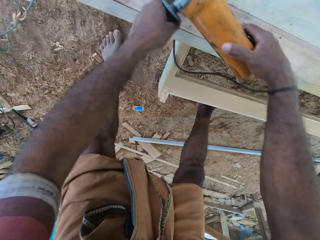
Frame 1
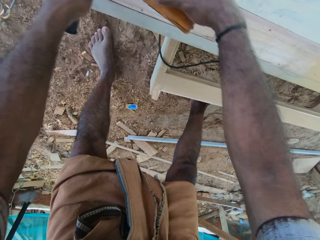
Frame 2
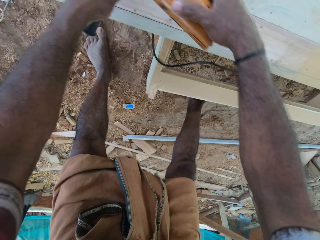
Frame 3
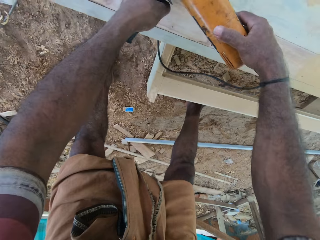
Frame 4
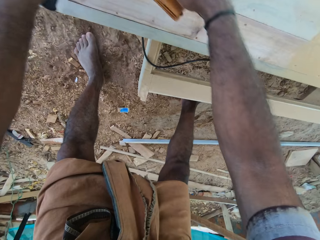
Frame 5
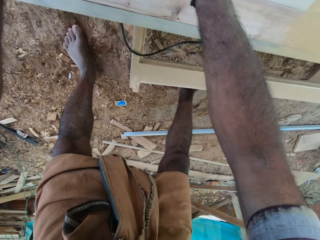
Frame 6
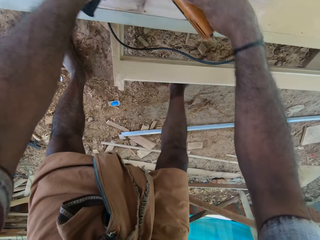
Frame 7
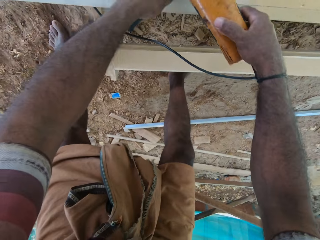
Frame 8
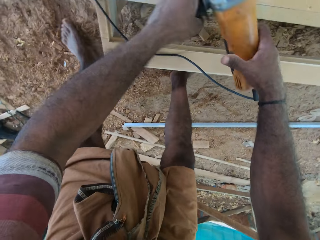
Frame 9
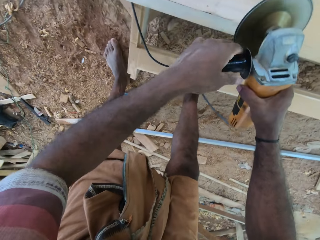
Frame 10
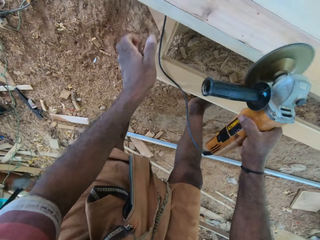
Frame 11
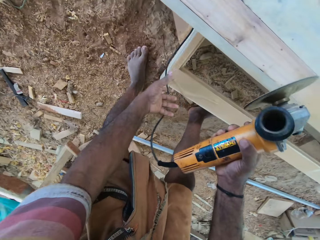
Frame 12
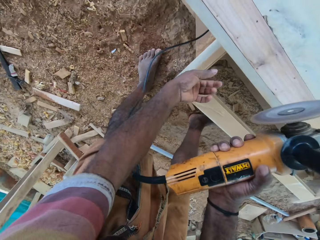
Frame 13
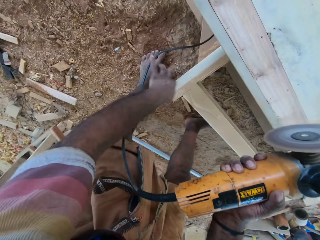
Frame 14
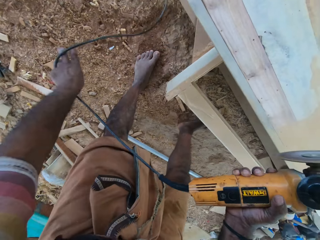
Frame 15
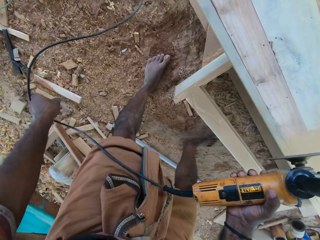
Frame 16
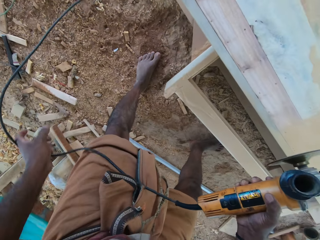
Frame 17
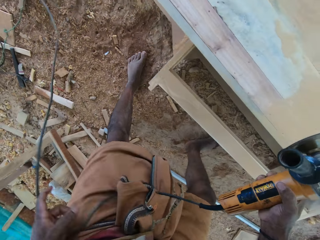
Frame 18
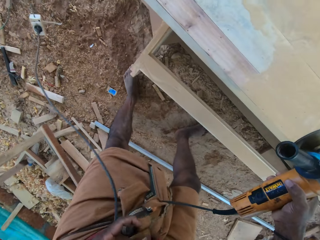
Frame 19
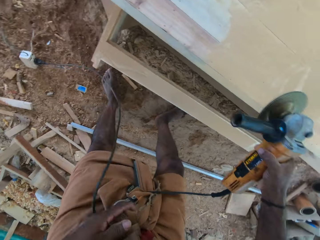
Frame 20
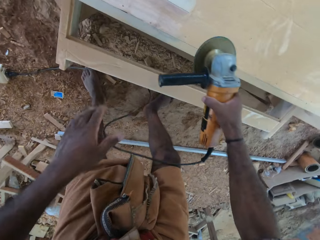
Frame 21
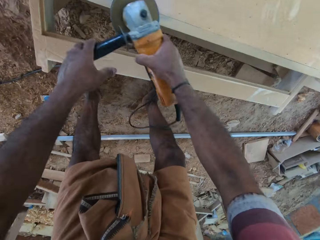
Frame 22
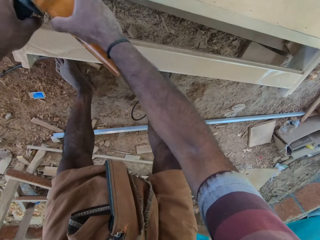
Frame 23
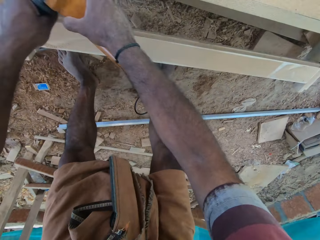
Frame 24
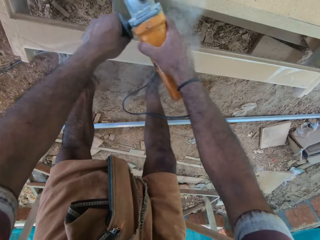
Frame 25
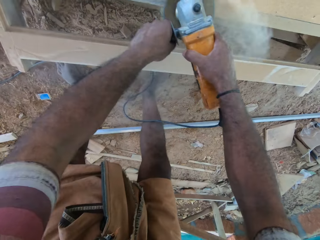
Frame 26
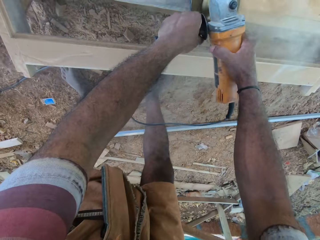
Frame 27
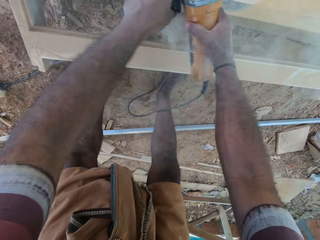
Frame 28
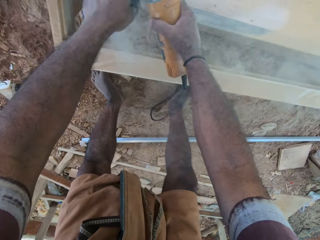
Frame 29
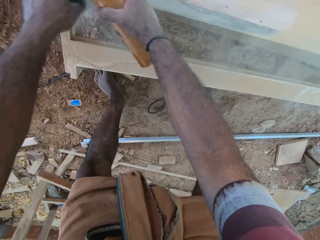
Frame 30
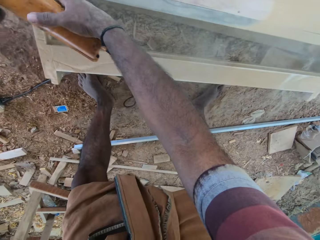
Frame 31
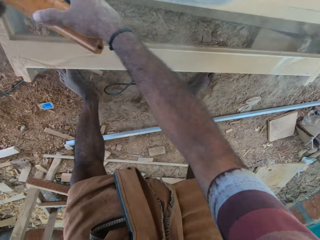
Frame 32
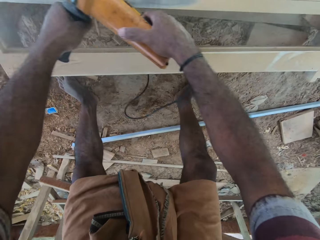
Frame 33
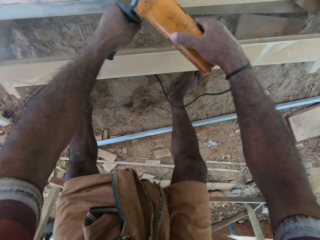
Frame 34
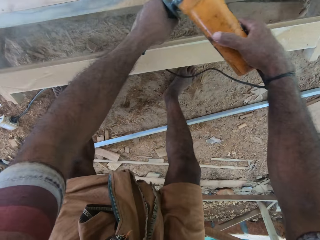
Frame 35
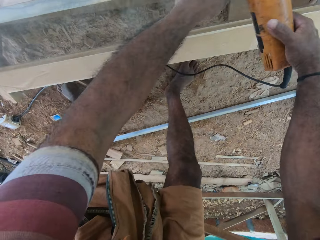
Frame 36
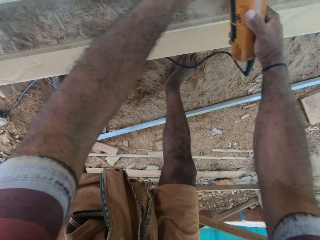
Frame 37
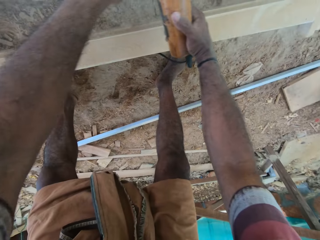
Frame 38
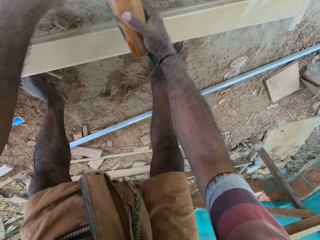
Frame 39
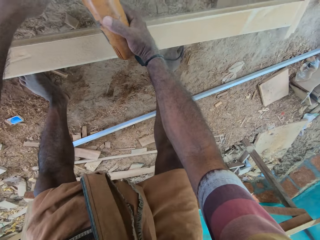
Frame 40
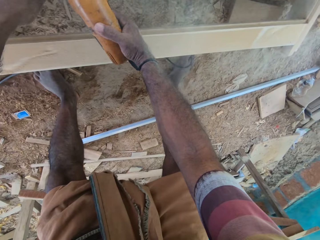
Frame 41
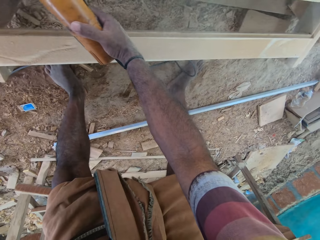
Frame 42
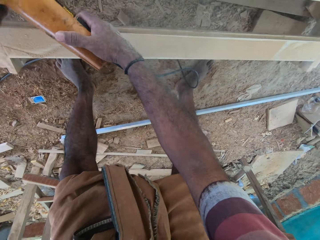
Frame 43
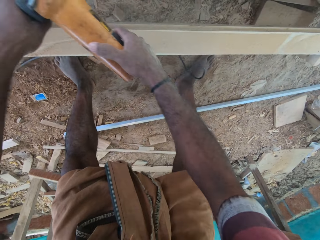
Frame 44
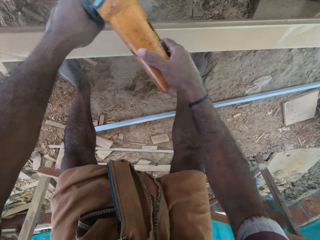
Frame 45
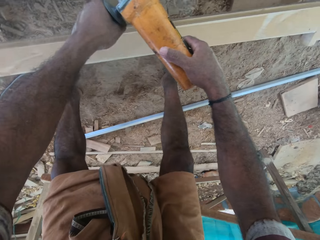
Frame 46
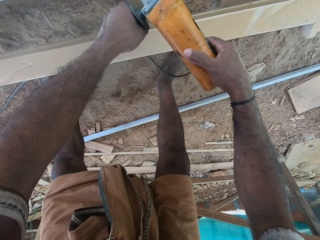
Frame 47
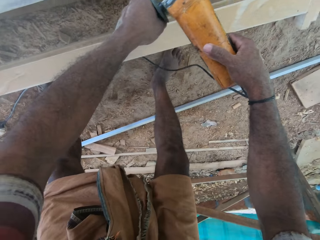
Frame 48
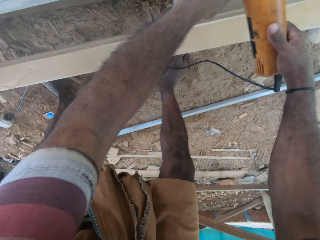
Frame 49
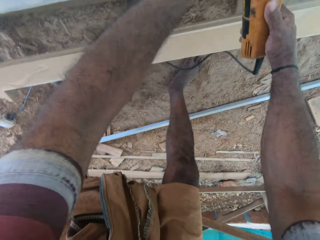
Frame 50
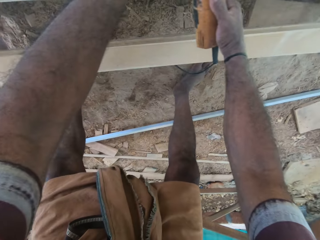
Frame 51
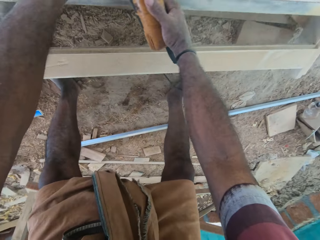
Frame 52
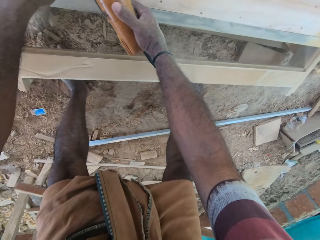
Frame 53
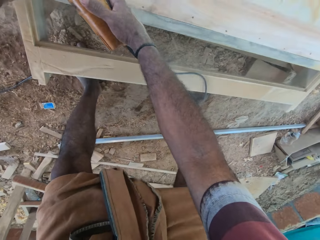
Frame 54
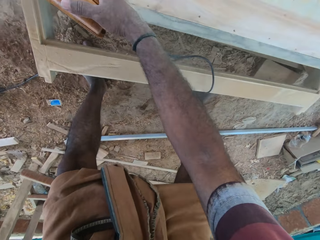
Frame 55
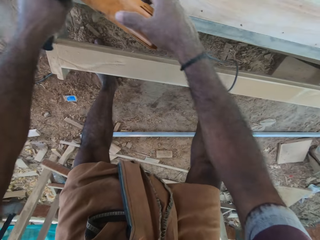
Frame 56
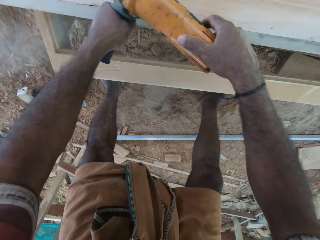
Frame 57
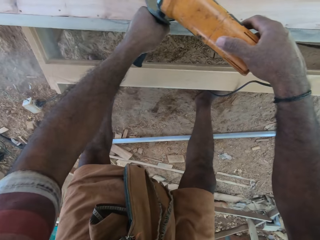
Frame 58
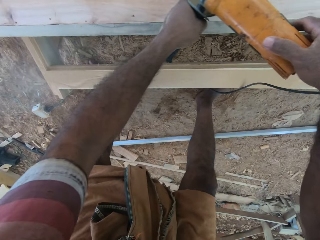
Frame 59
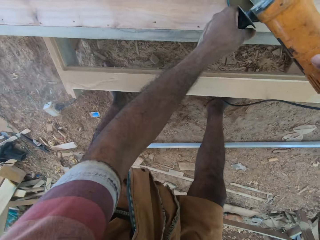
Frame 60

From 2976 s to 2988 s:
The camera wearer stops buffing. They pull the cable of the sander with the left hand. They smoothen the wooden surface with the sander.

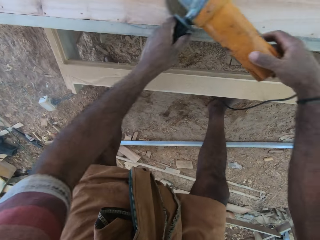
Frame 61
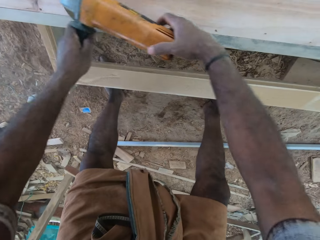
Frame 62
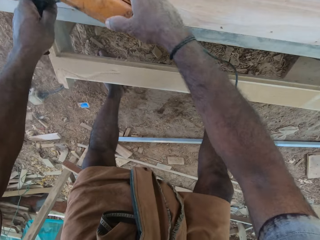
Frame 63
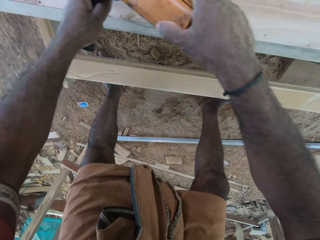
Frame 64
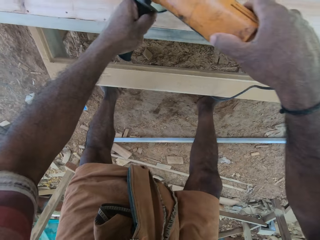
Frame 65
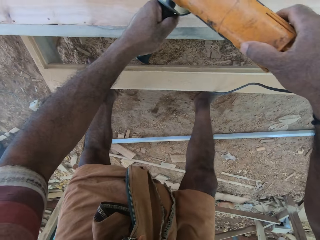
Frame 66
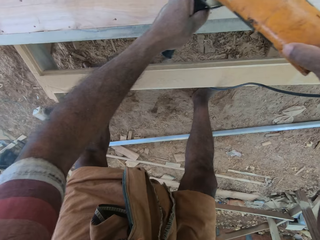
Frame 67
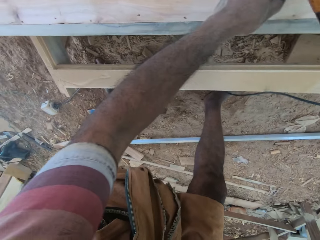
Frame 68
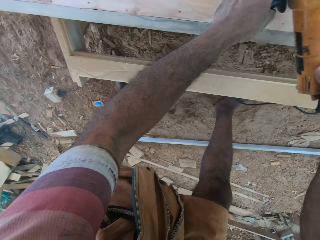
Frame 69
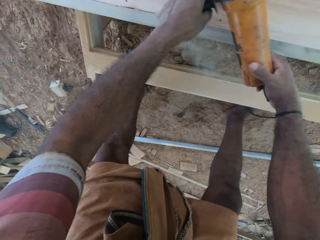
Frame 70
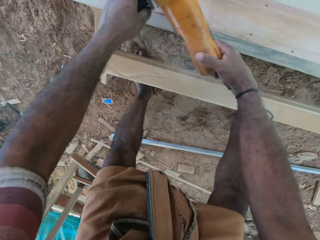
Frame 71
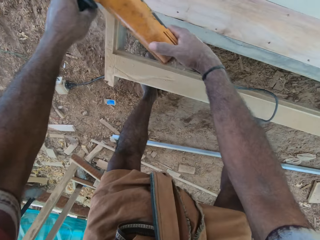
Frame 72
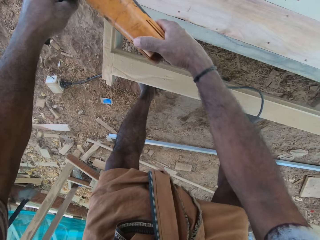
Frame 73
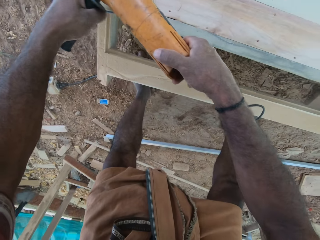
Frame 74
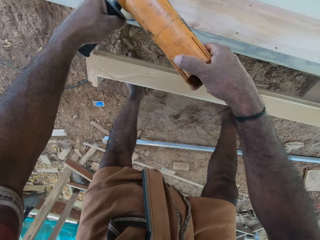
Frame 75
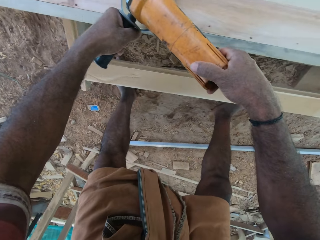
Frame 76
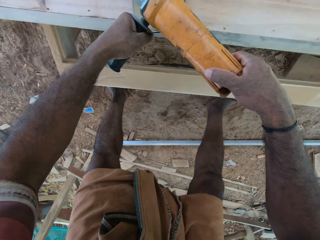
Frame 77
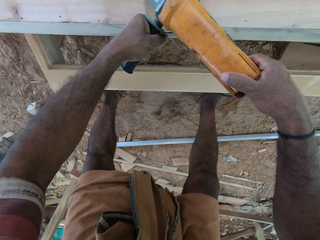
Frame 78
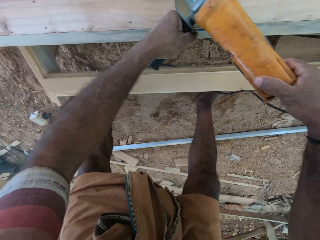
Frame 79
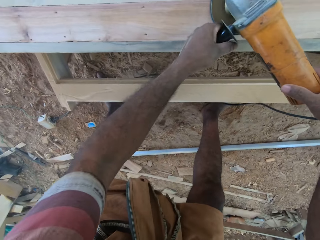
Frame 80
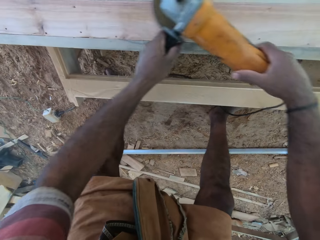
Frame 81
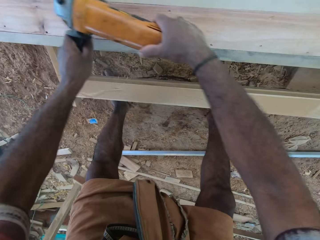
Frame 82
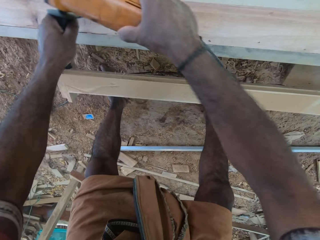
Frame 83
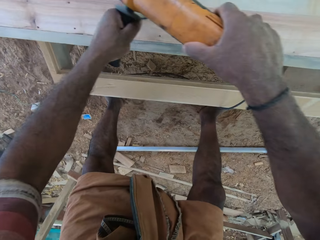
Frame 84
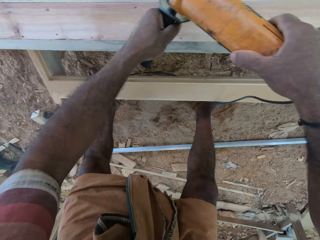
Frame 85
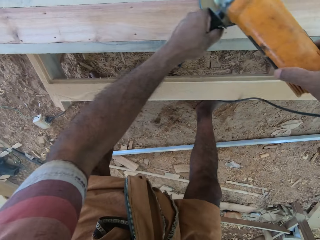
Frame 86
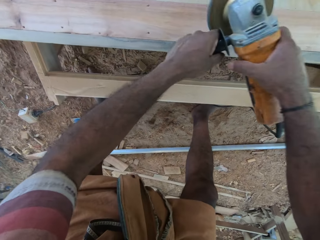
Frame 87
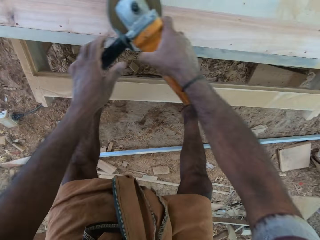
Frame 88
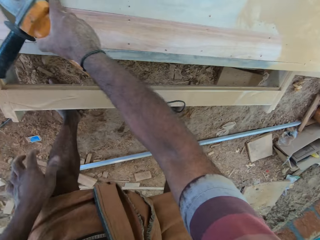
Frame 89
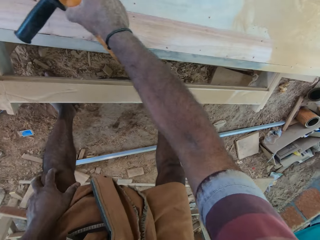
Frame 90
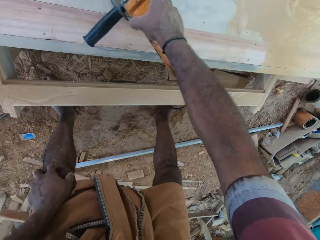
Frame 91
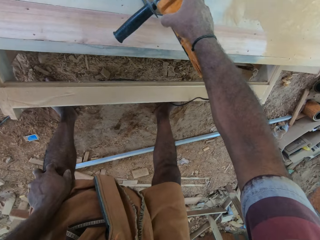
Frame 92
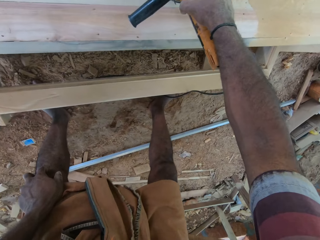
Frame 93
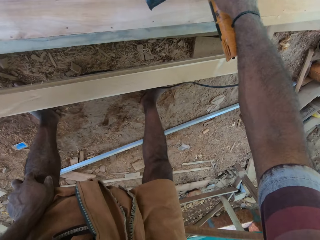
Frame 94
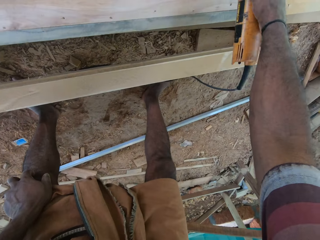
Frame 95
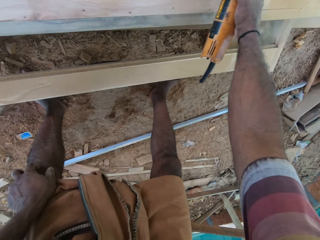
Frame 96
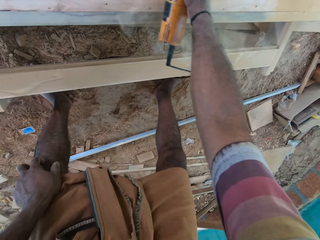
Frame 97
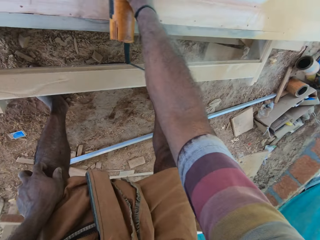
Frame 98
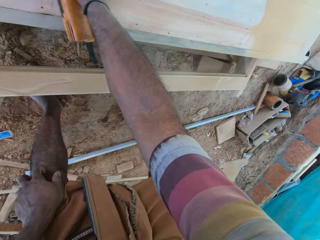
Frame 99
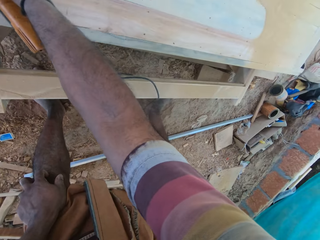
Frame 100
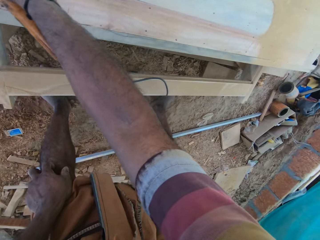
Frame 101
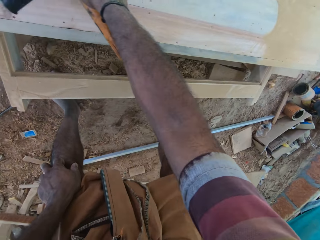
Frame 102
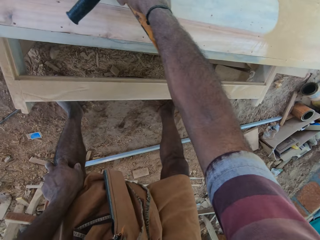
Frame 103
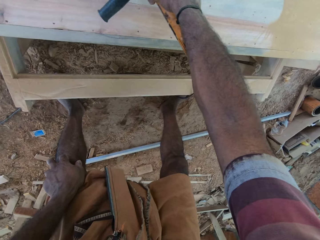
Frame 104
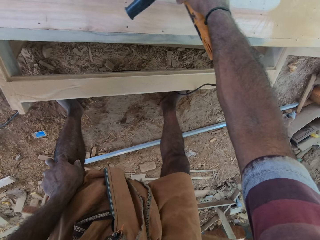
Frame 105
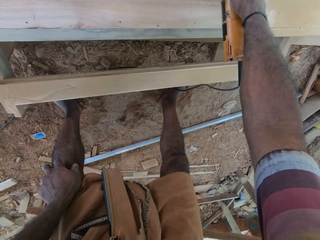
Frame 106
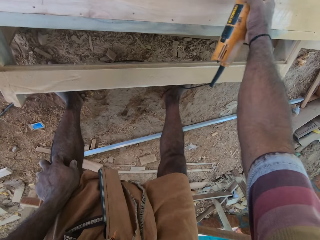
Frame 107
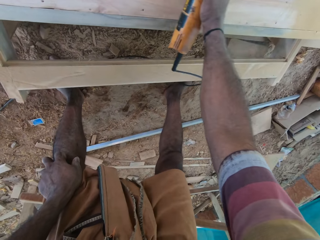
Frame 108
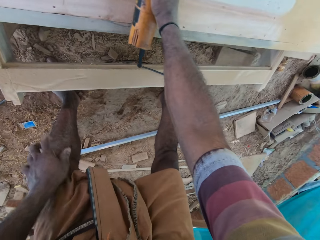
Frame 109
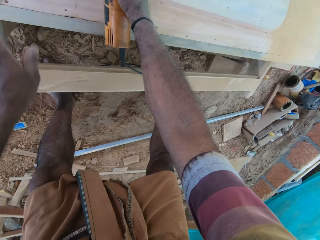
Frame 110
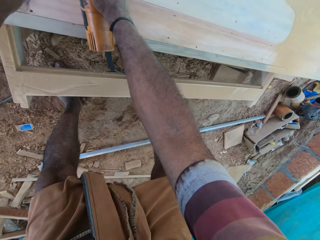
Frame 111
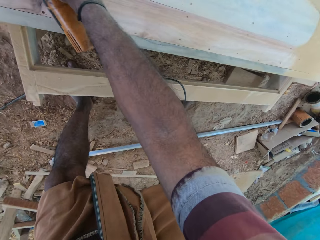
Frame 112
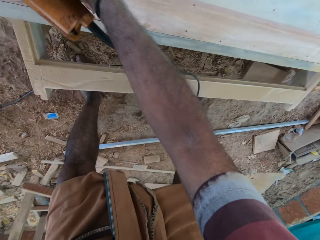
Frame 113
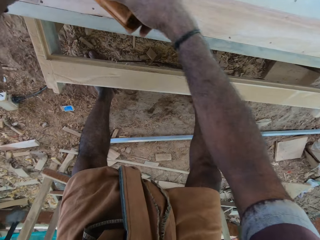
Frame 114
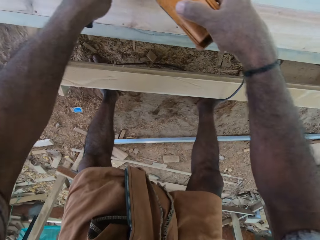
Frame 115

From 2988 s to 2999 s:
The camera wearer smoothens the wood and touches the knee.
